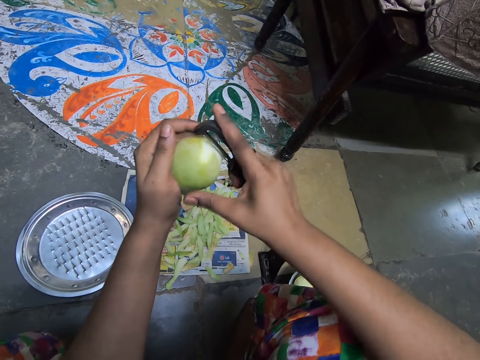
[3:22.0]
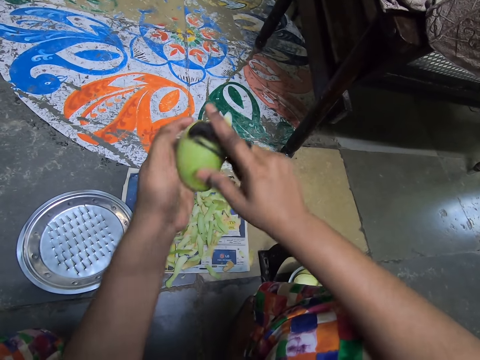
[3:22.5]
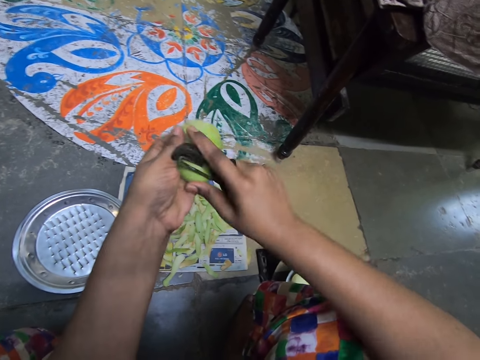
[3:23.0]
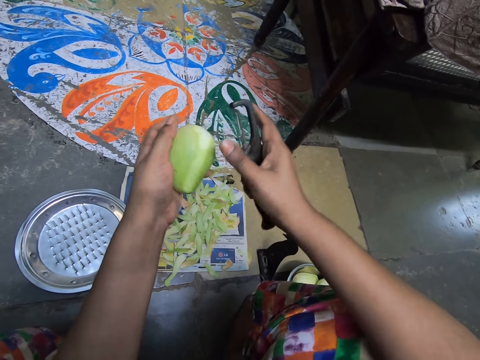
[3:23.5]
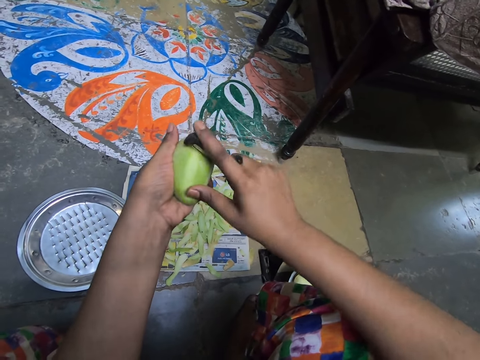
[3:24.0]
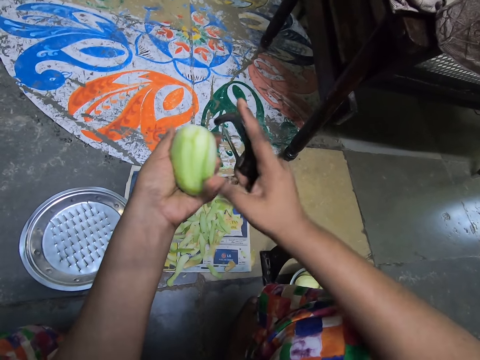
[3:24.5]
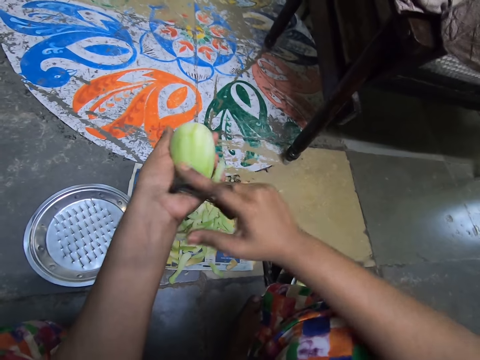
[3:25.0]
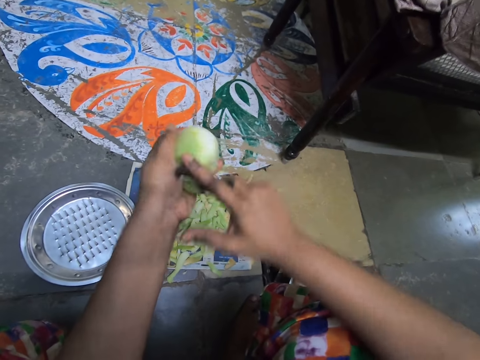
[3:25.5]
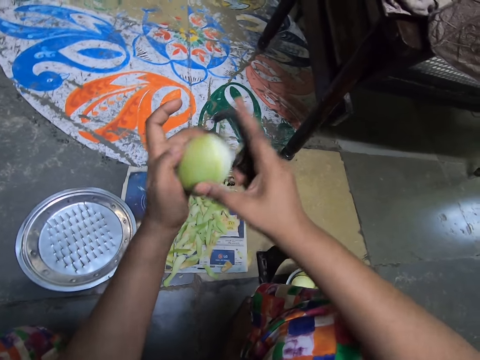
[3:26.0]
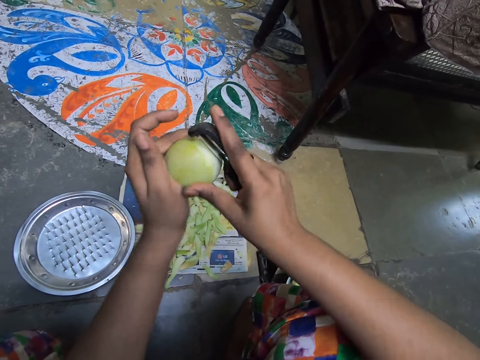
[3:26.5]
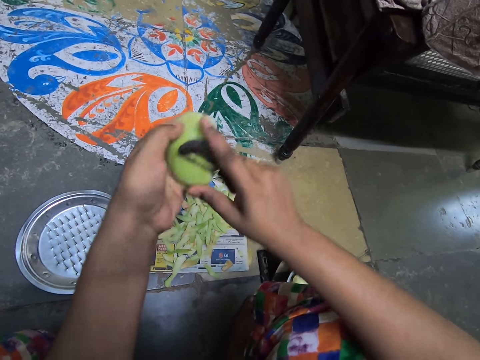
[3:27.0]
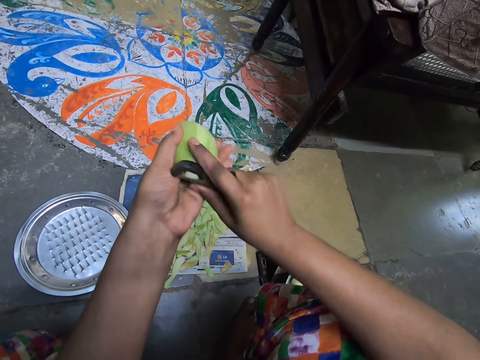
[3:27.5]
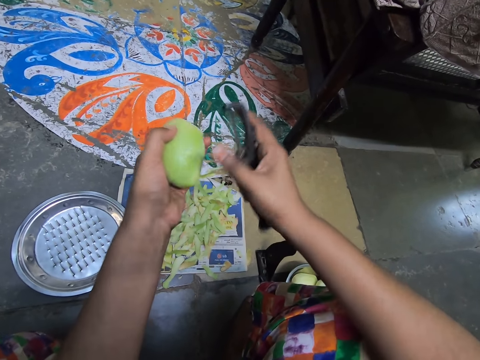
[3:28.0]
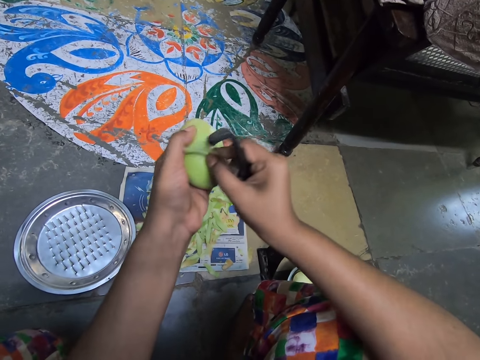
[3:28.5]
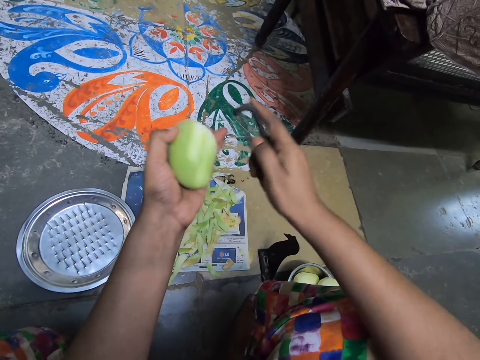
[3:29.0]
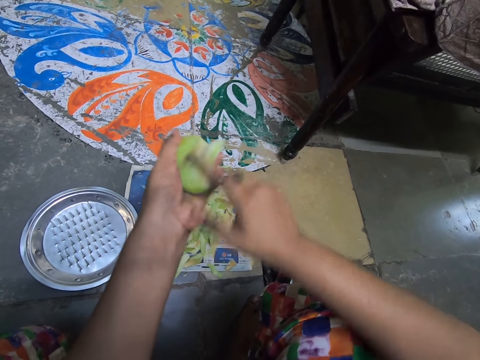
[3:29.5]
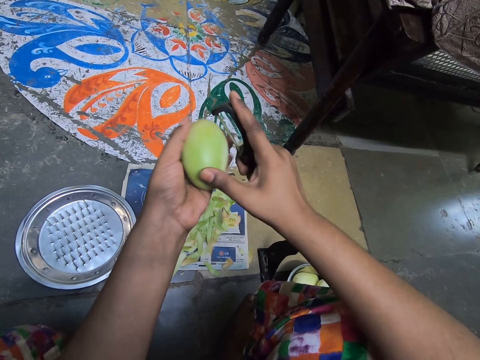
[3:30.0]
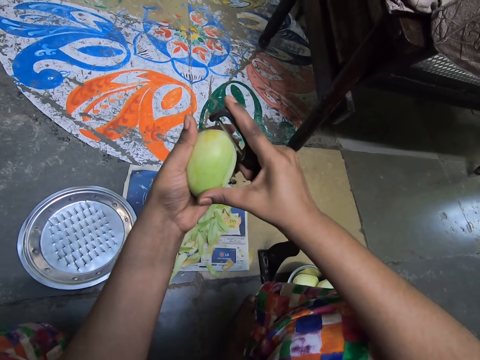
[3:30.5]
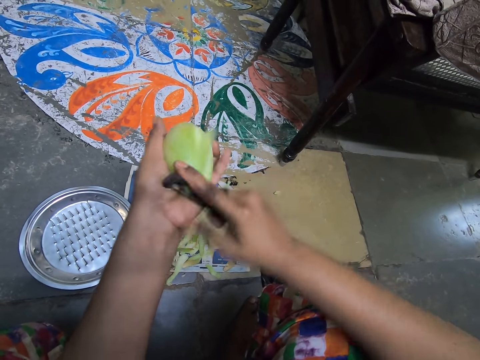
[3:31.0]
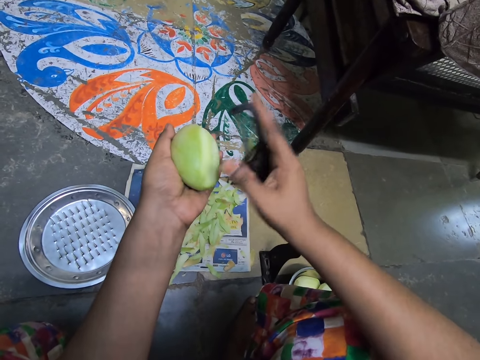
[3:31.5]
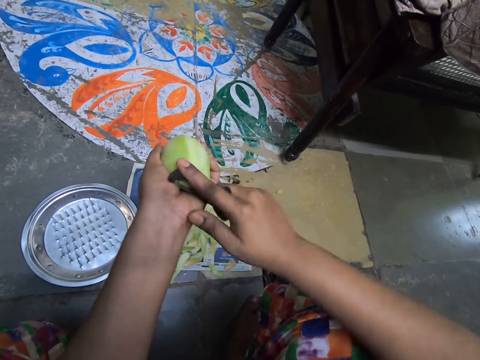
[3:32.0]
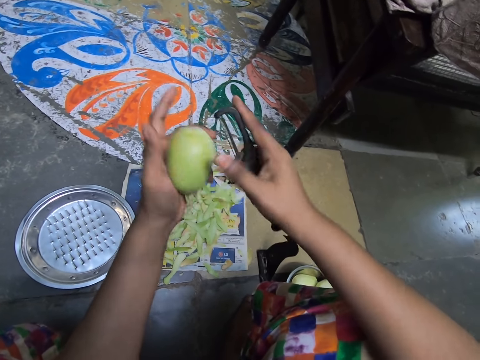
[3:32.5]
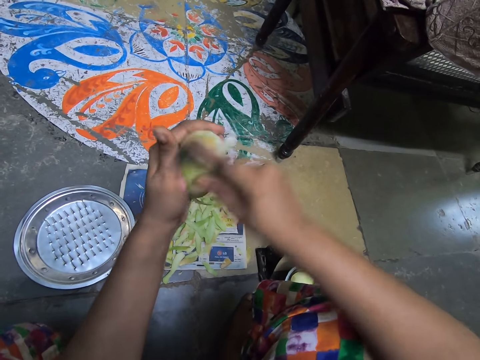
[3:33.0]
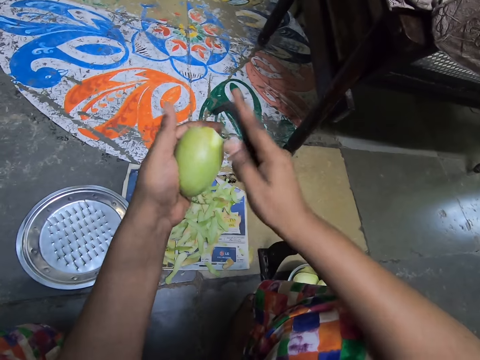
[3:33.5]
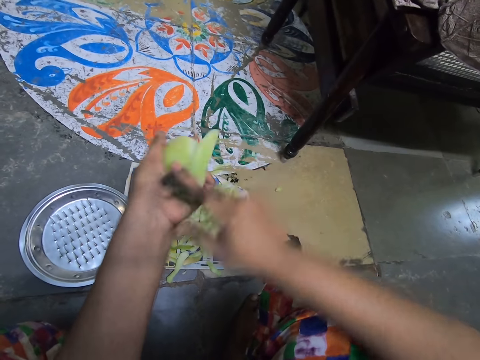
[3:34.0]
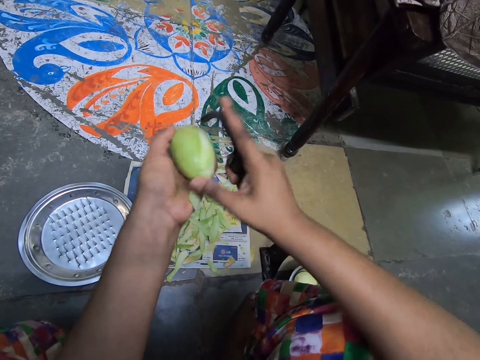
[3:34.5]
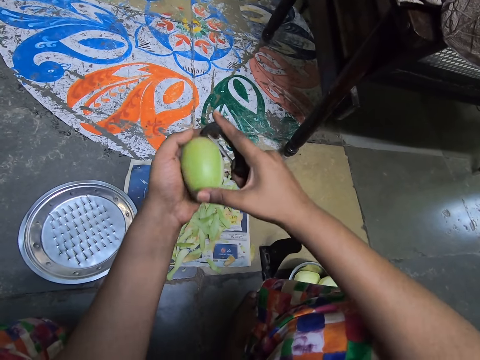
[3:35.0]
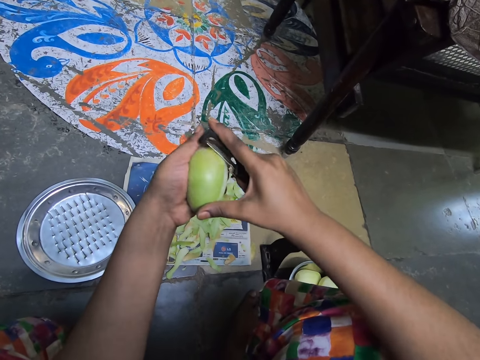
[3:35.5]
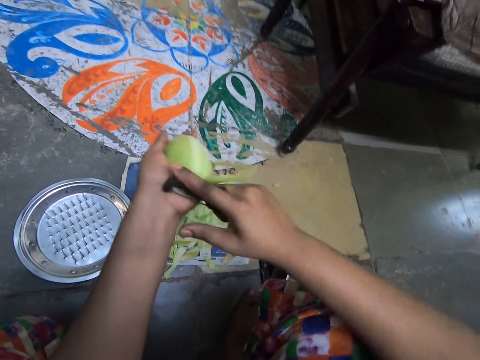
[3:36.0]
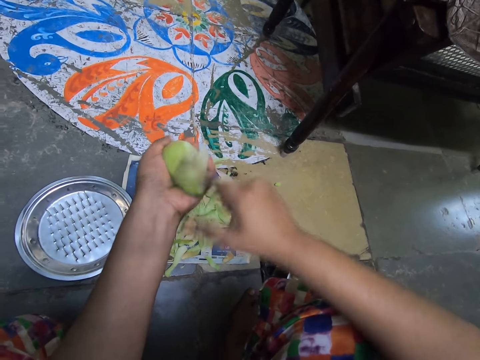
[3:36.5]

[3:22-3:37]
The camera wearer pulls the peel with her hand. She drops the peel on the paper. She peels the mango with a knife. She drops the peel on the paper.

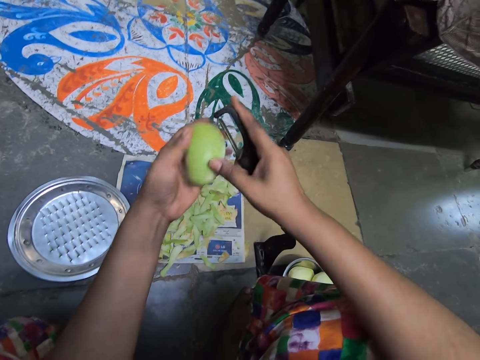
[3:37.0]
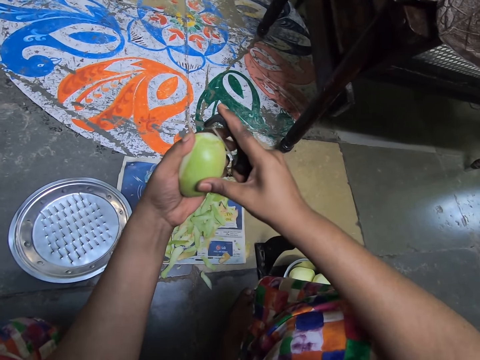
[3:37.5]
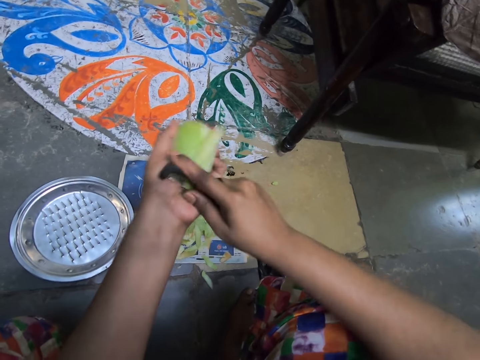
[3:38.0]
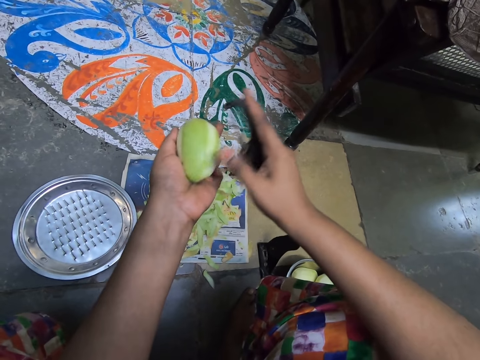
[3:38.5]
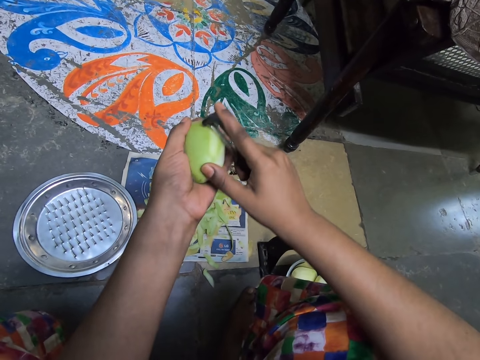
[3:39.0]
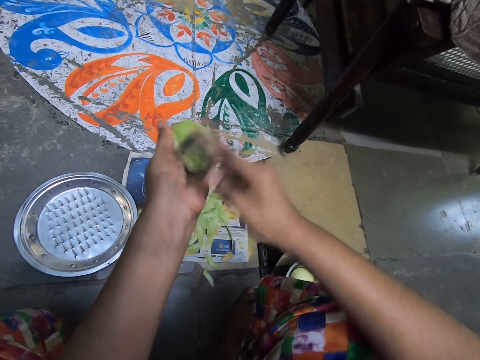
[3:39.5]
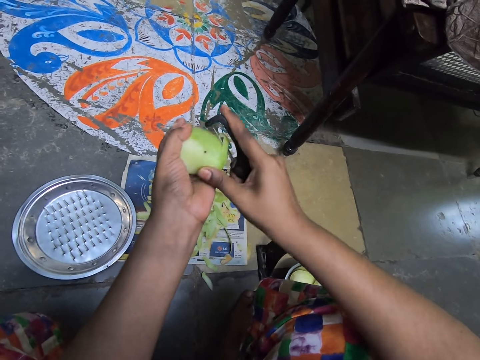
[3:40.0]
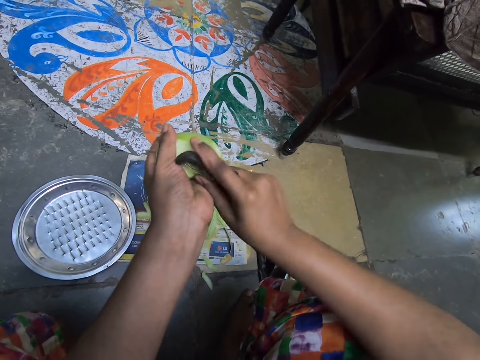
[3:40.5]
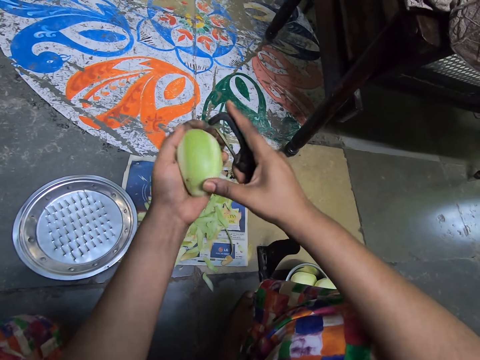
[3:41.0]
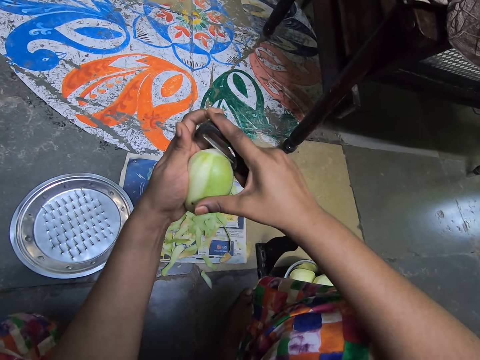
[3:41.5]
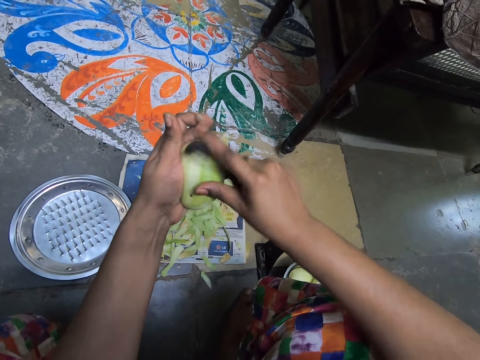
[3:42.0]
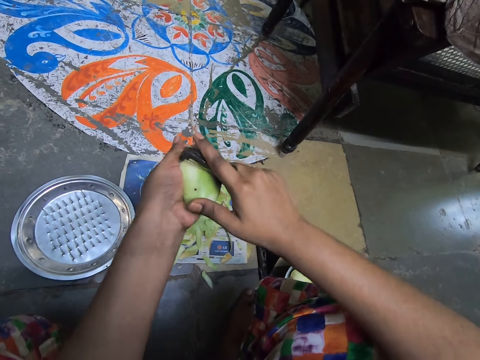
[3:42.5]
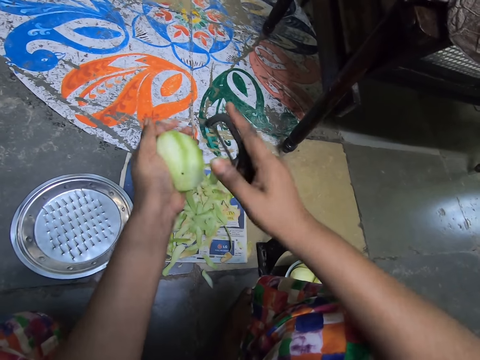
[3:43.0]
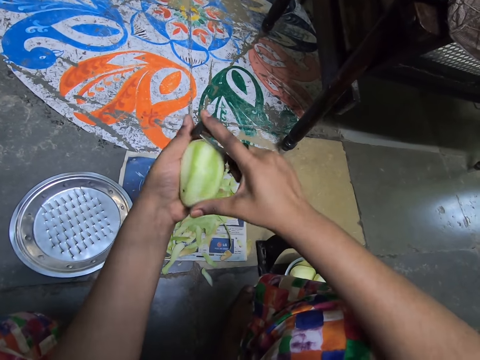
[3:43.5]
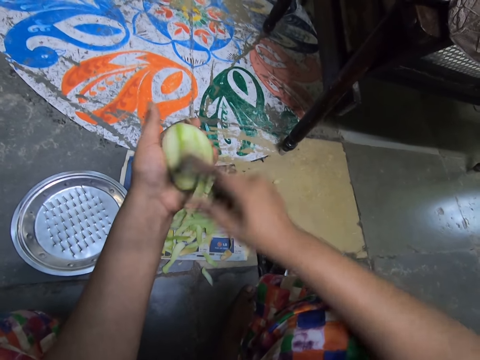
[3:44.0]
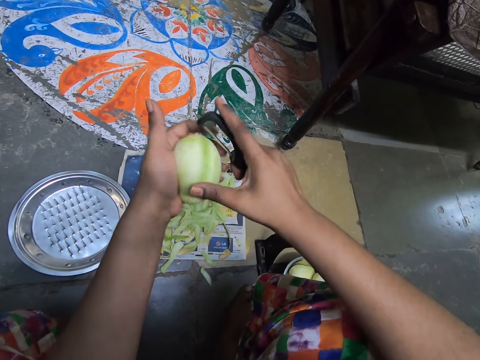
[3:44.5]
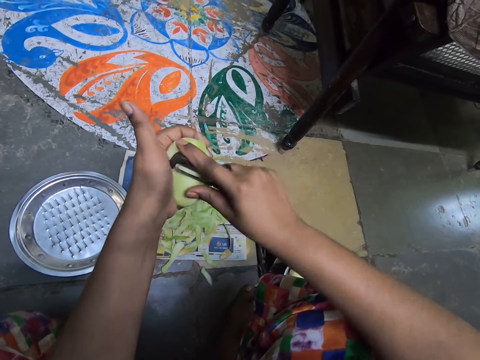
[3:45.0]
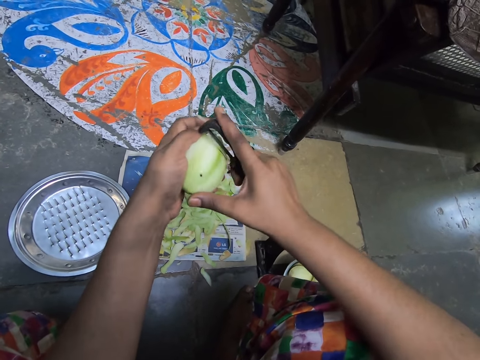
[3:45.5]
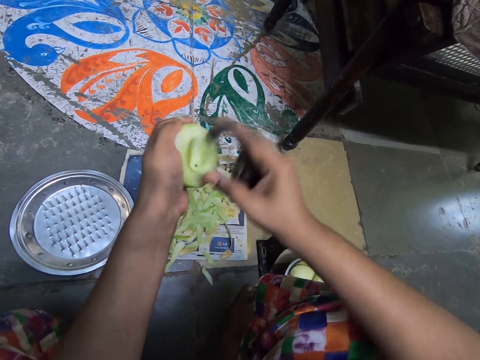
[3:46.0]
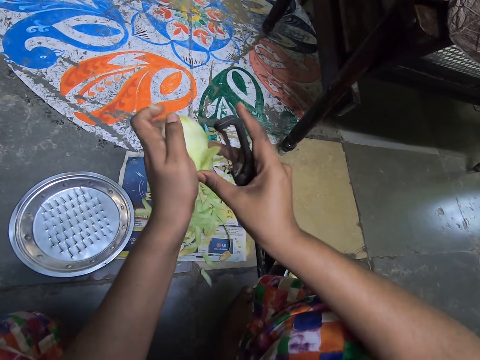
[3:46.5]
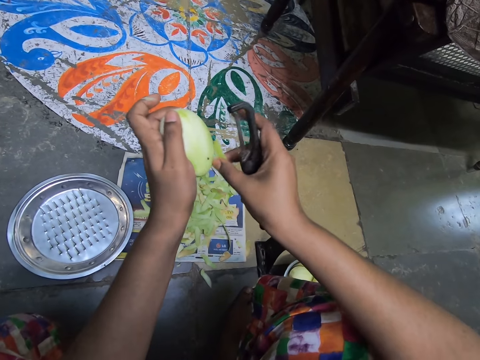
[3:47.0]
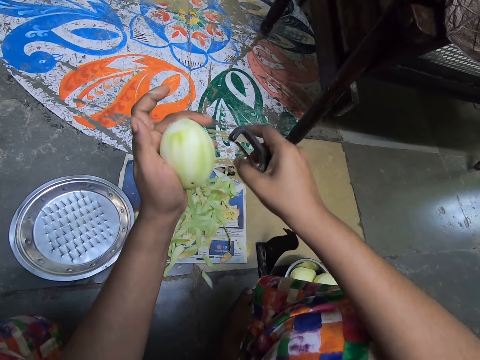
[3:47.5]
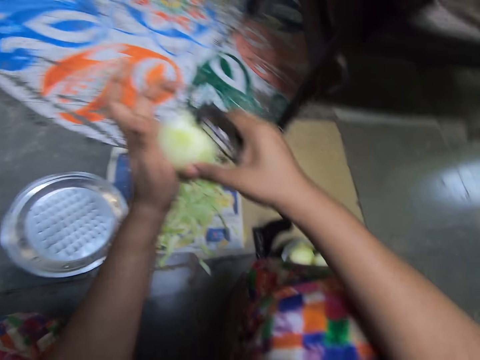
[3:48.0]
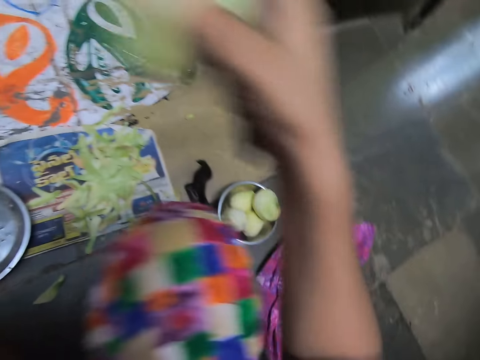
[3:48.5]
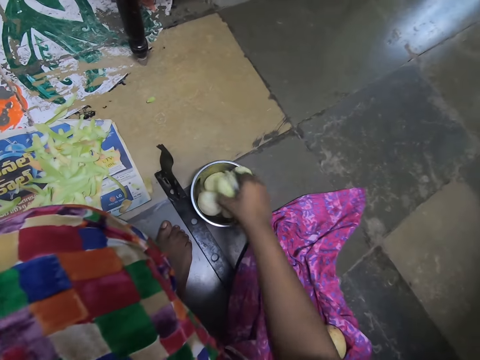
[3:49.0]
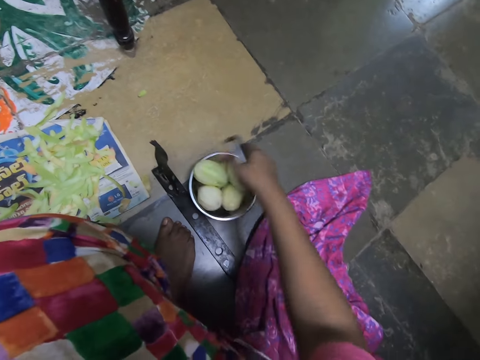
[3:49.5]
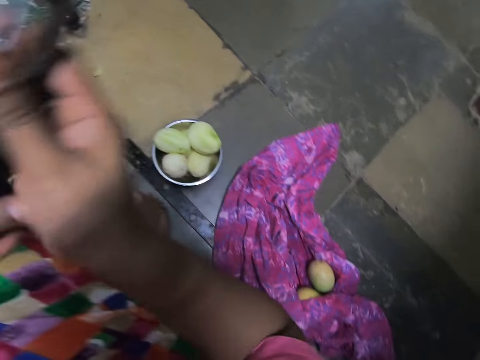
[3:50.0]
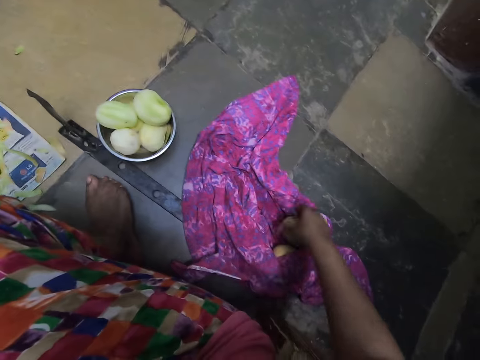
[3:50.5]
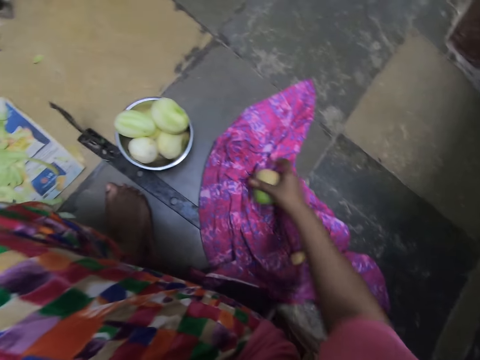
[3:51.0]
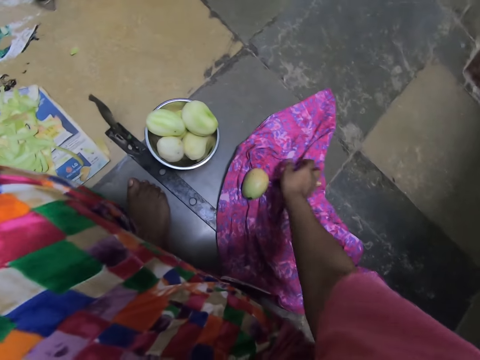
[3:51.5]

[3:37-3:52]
The camera wearer picks a peel from the mango with her right hand. She drops the peel on the sheet of paper on the floor with her right hand. She passes the mango from her right hand to her left hand. She drops the mango in the bowl on the floor with her right hand. She passes the peeler from her right hand to her left hand. She moves a mango on the cloth on the floor with her right hand. She picks the edge of the cloth on the floor with her right hand.
